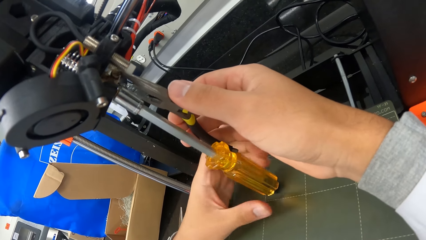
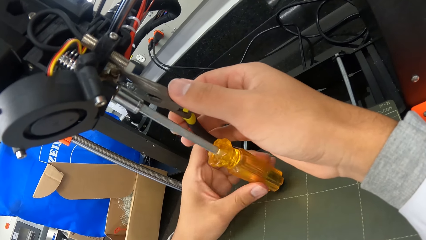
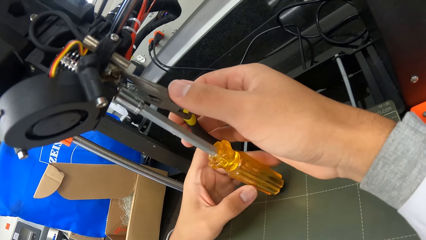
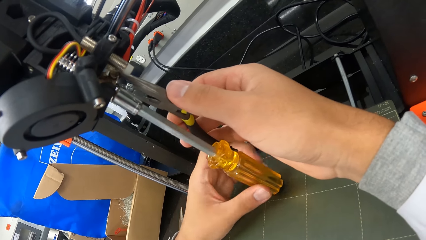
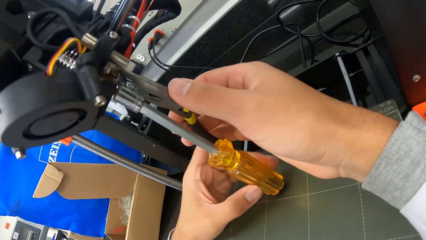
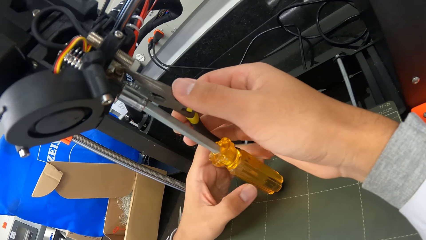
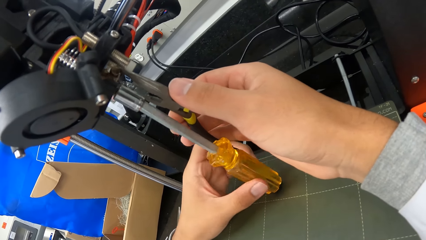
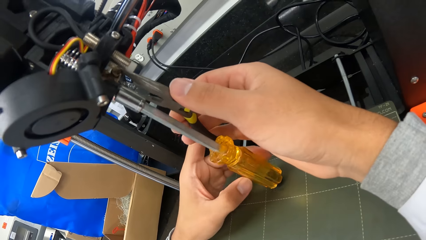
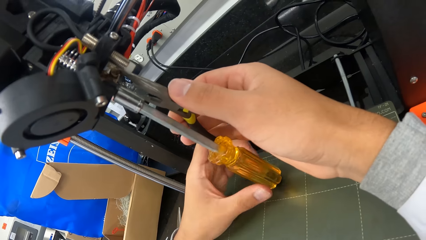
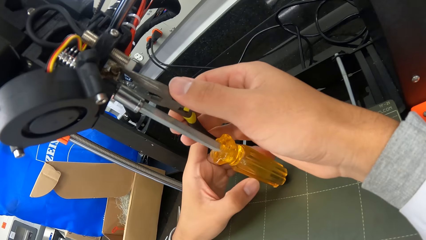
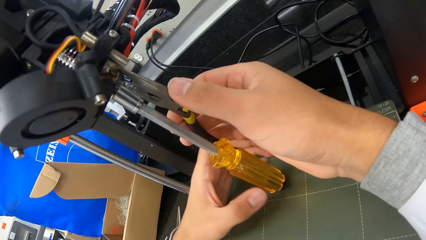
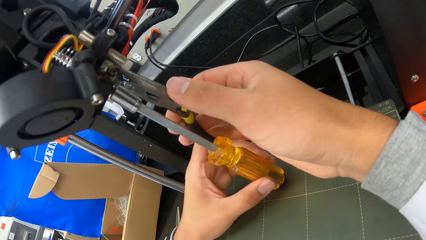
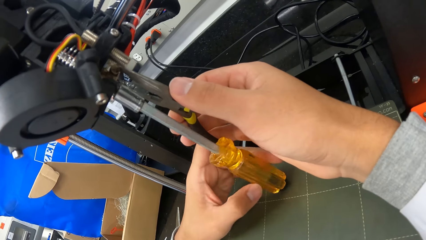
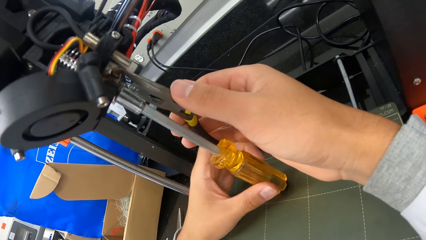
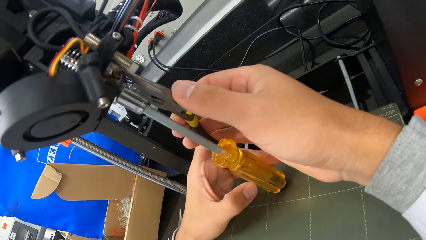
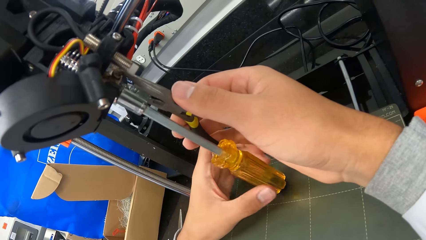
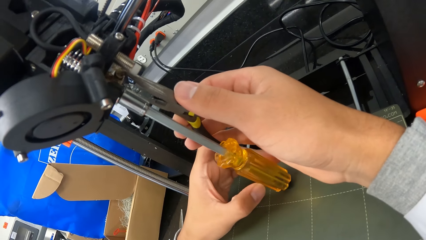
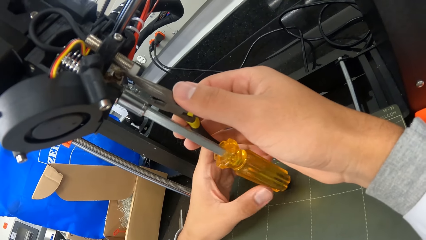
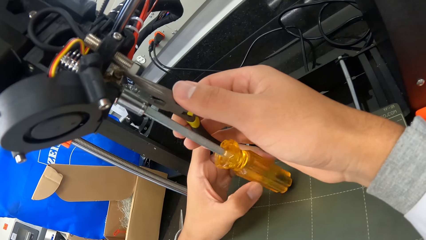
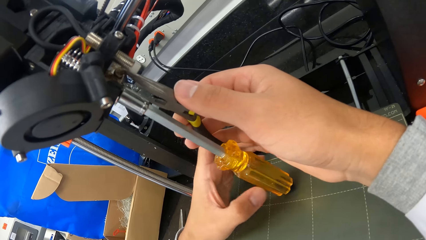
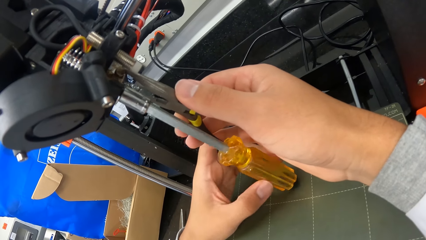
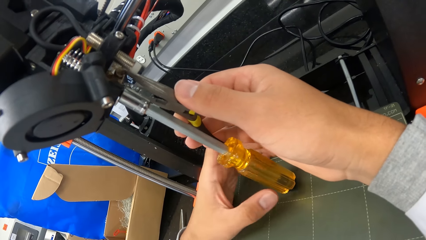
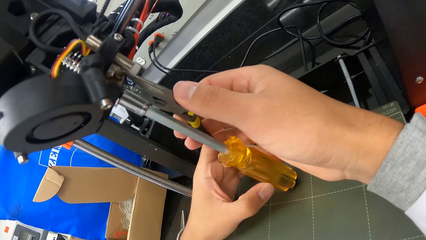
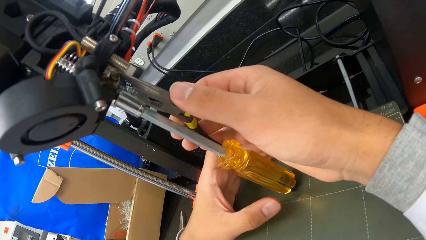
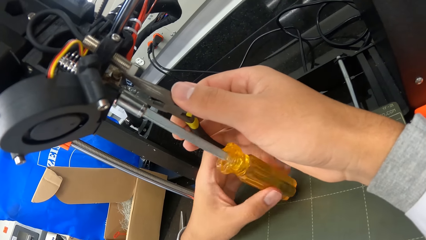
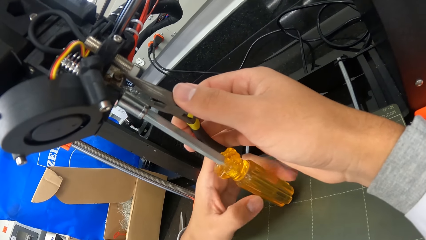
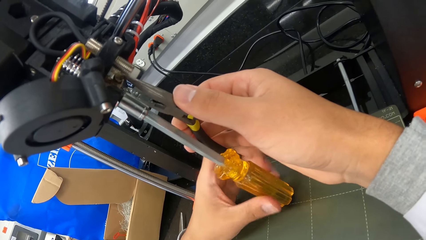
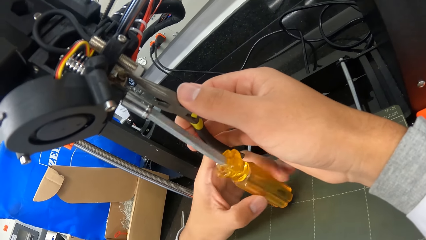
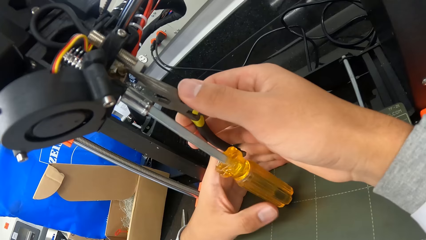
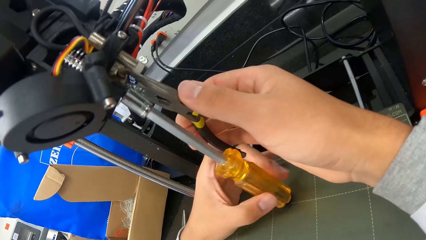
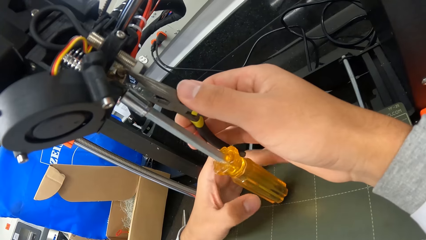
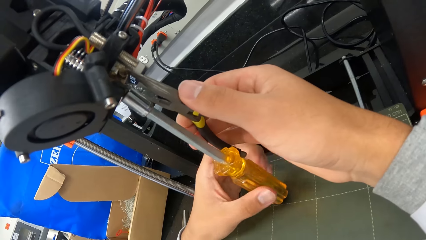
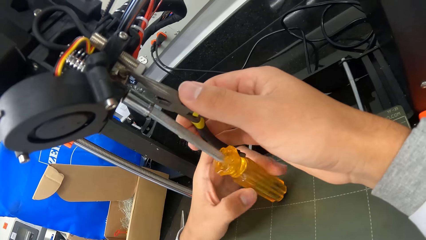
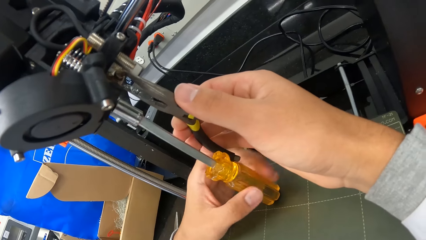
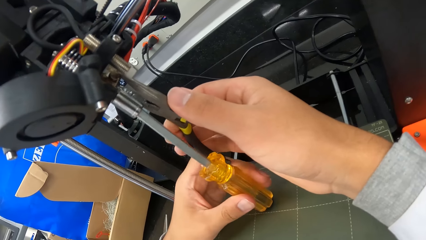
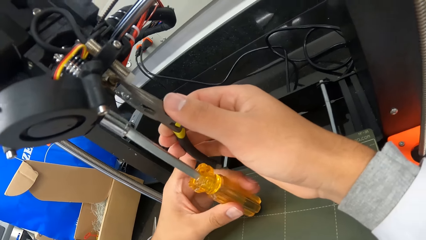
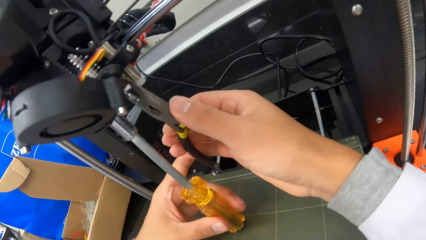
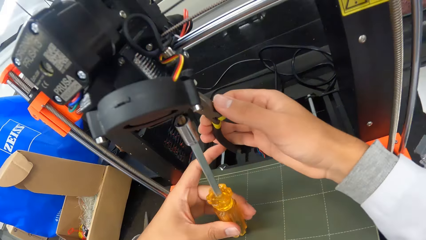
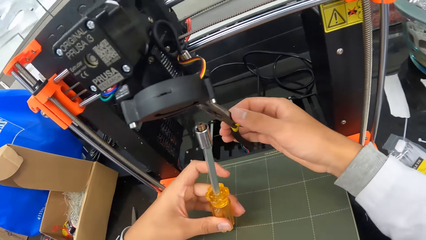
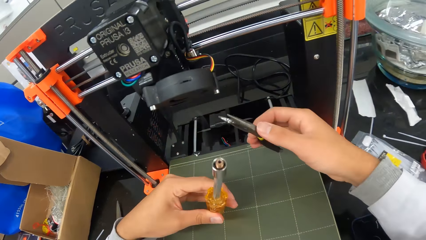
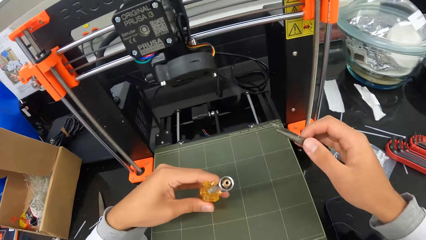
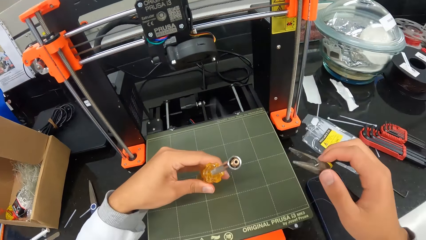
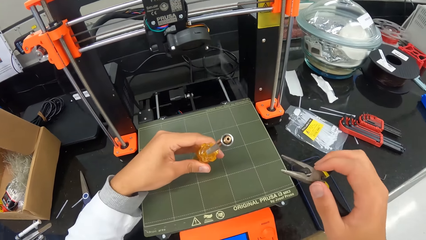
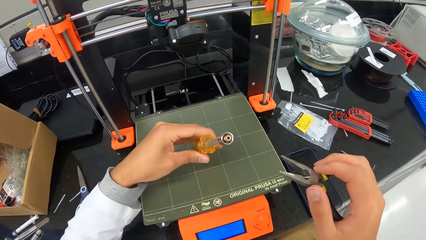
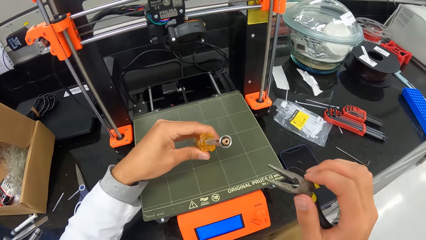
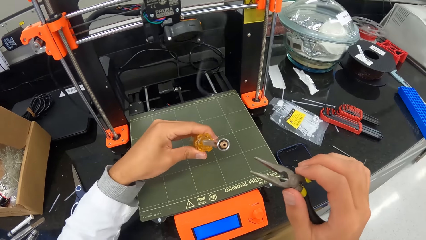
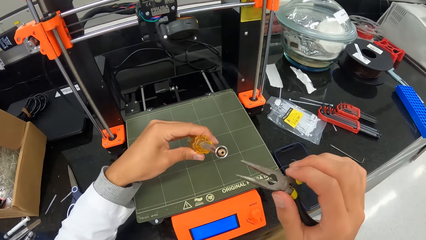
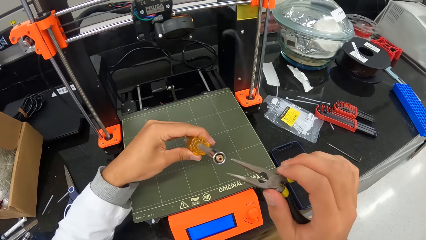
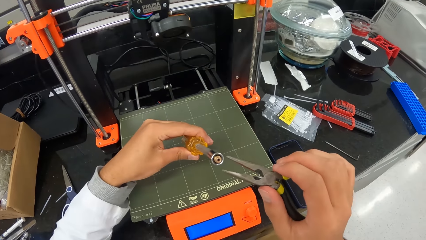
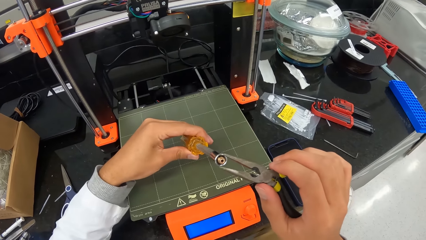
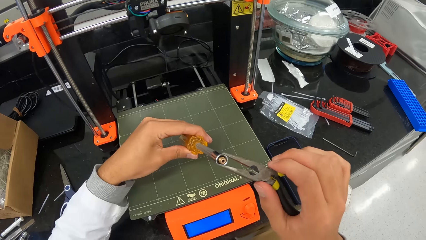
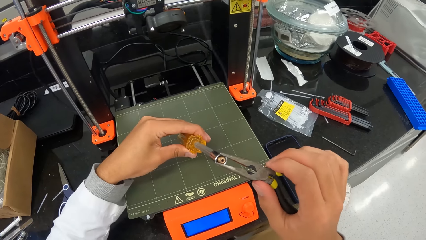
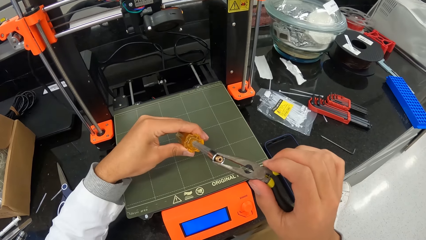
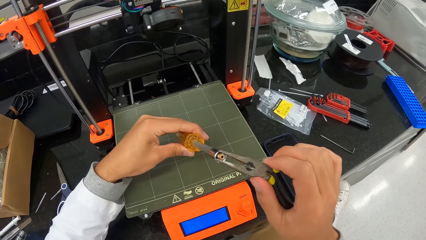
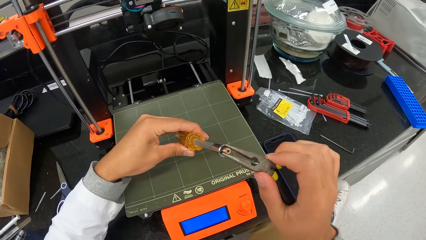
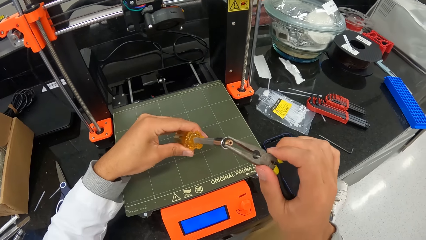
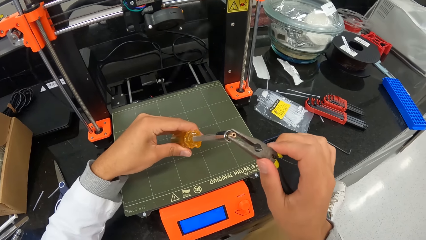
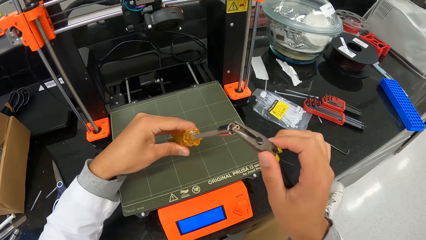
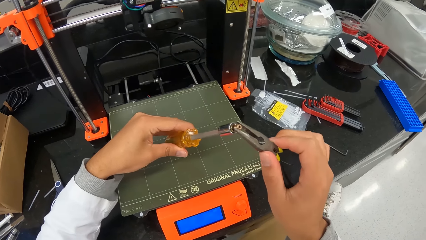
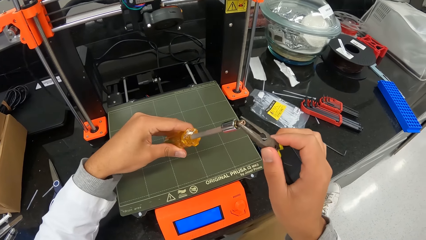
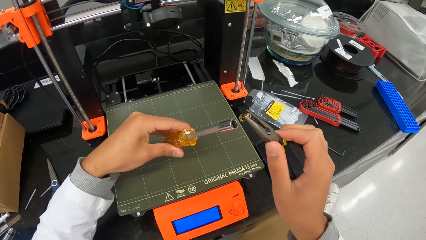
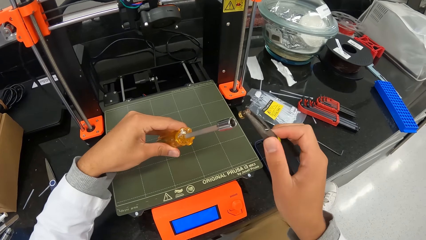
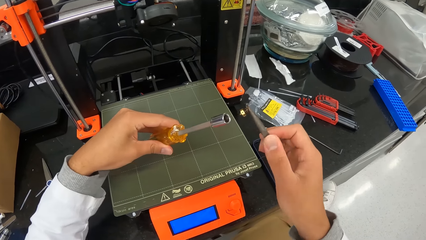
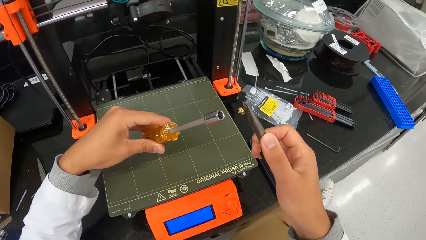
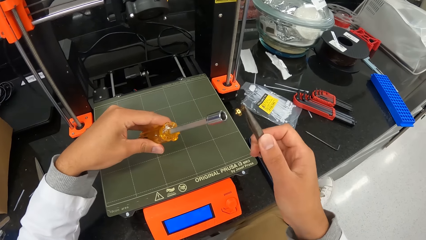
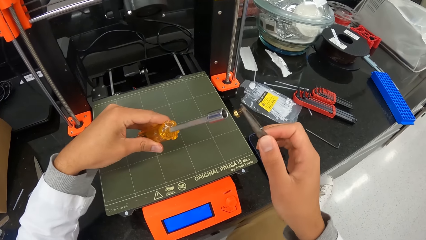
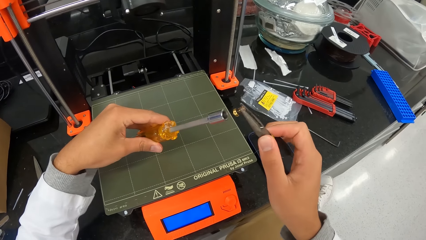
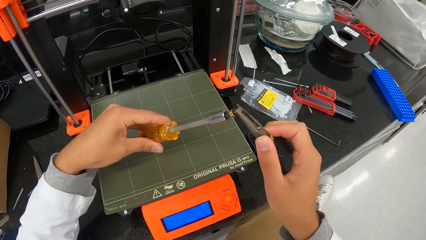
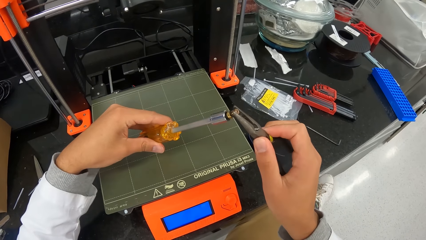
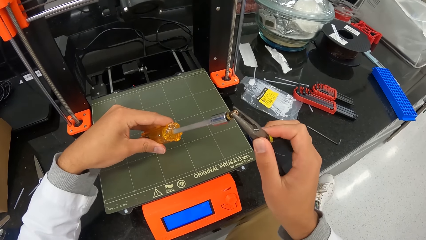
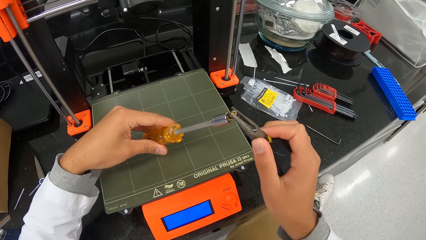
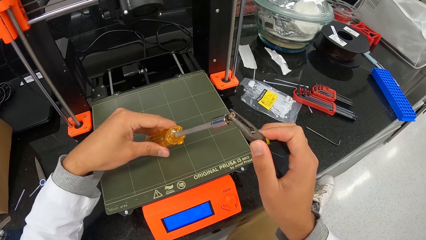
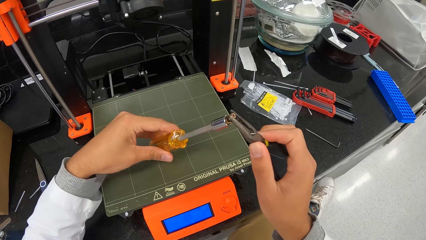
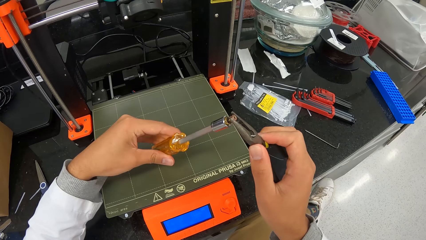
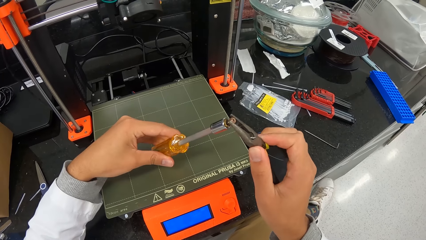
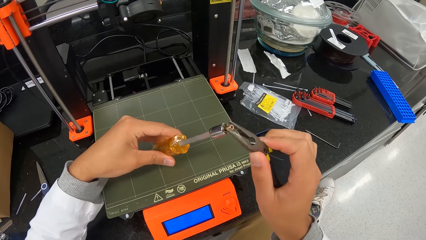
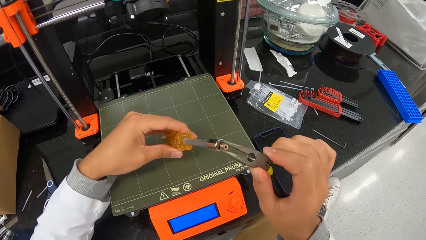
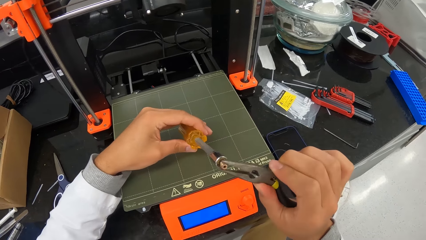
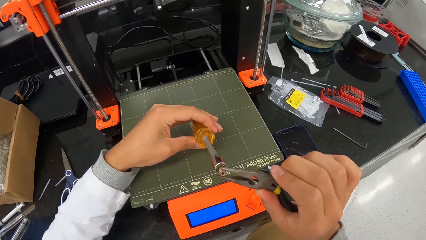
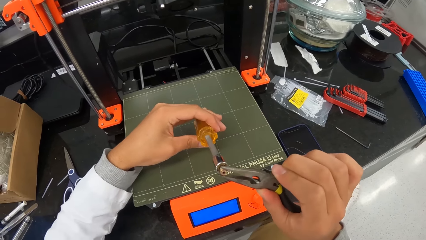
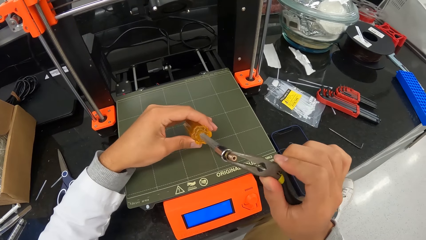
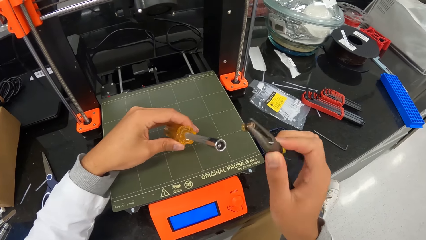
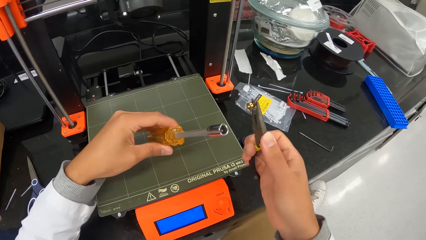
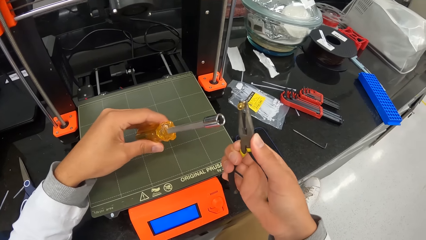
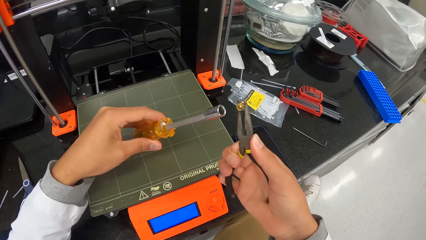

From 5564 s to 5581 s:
The camera wearer removes the screw from the screwdriver with the cutter.
